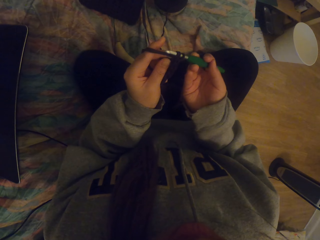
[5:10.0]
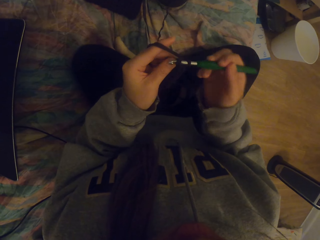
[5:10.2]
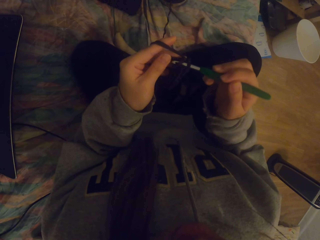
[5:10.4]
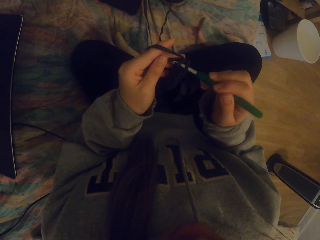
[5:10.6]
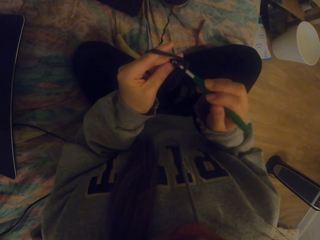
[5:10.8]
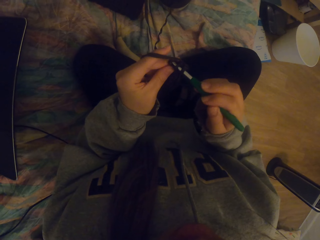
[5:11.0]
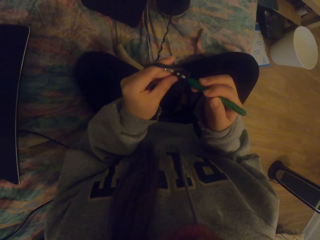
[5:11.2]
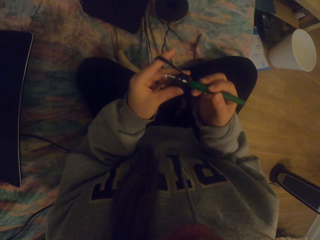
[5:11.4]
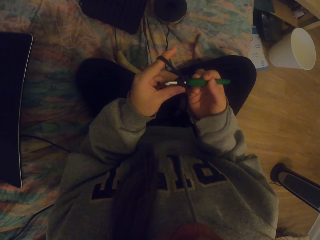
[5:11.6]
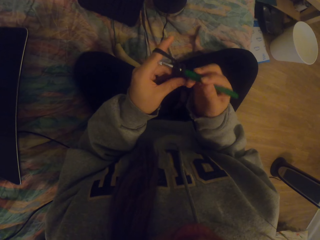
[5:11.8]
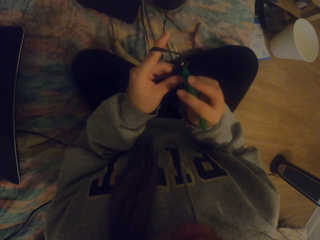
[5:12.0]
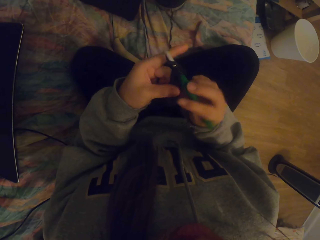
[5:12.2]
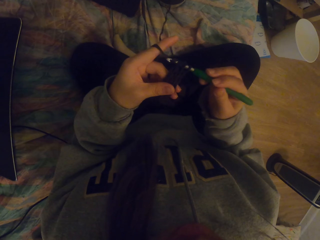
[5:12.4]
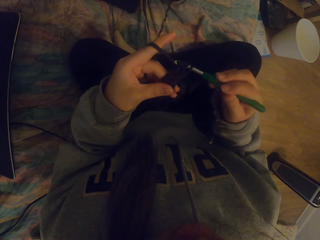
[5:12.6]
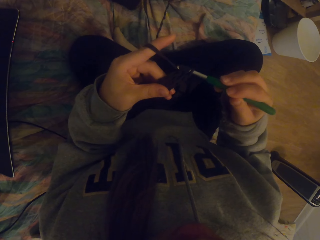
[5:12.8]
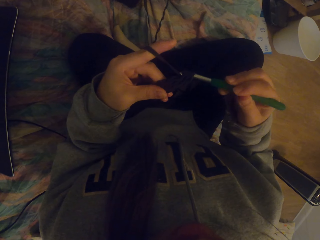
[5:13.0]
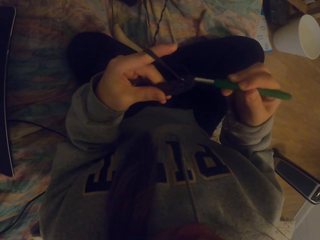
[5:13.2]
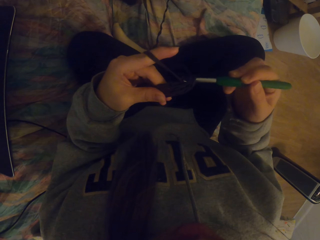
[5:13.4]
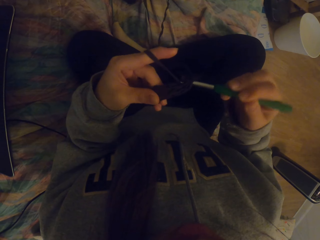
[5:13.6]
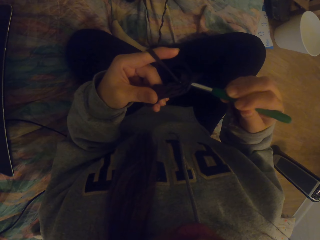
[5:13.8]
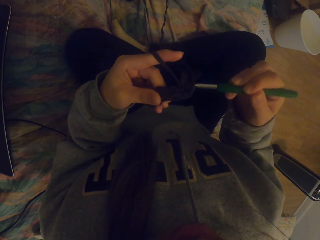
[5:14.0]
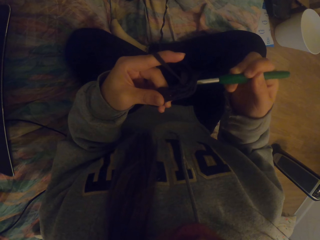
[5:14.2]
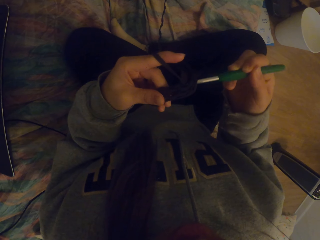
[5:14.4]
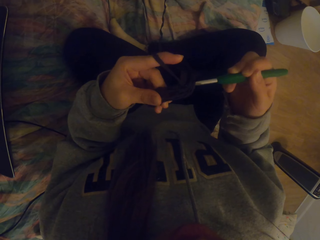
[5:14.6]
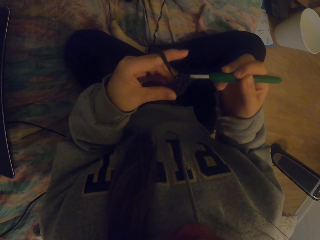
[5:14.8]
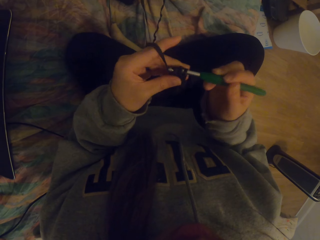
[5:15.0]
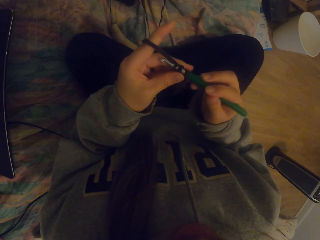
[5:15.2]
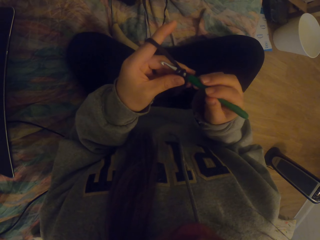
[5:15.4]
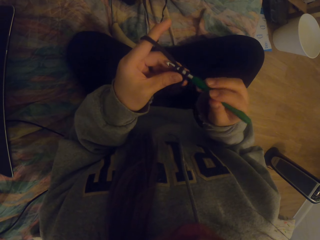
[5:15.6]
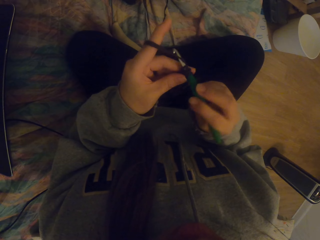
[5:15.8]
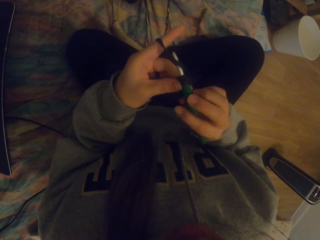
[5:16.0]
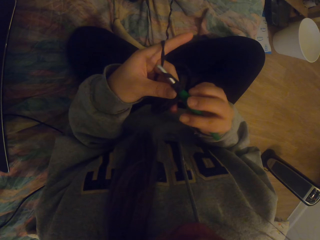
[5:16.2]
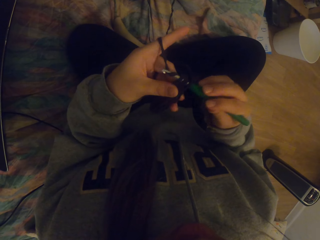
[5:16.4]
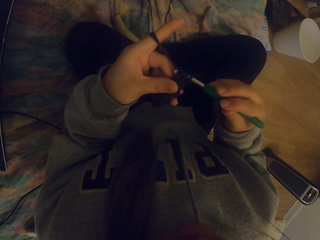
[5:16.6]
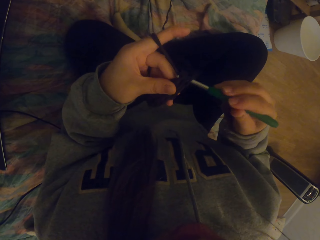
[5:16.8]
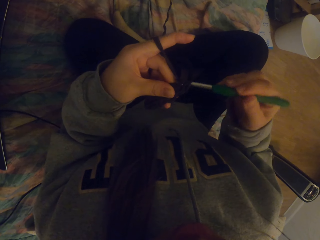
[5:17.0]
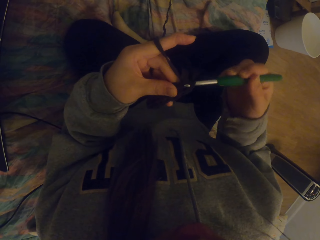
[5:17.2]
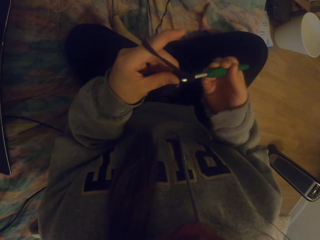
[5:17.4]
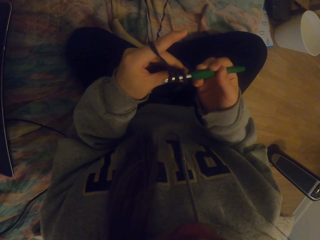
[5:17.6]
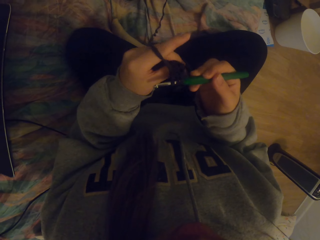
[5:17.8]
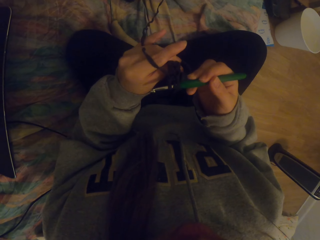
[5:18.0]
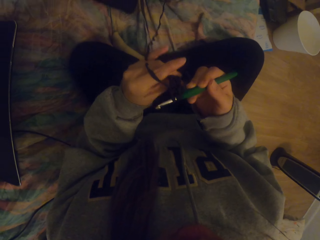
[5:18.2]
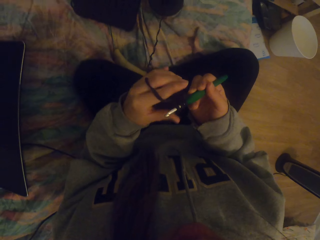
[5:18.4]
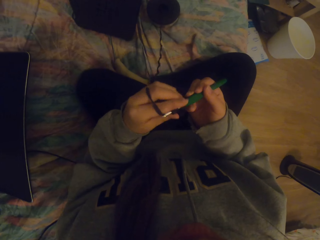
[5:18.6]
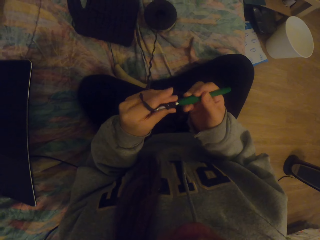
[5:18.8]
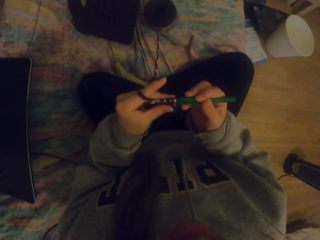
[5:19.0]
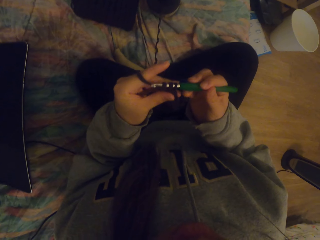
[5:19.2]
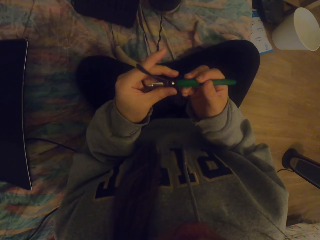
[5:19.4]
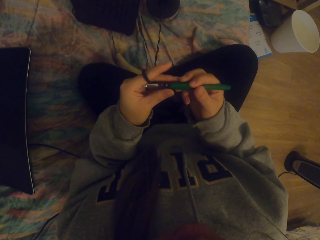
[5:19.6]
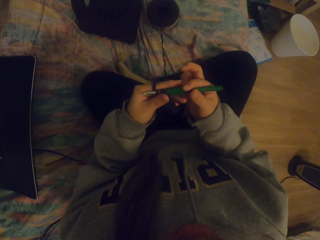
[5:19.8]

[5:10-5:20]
The camera wearer straightens the crochet.

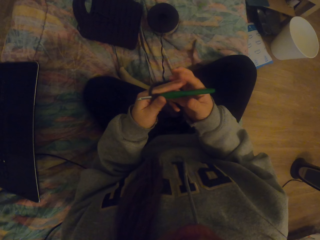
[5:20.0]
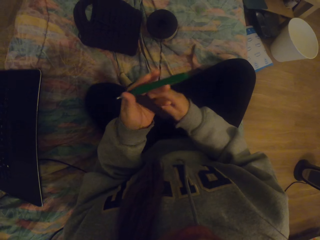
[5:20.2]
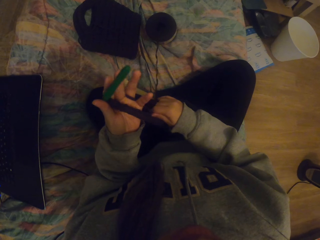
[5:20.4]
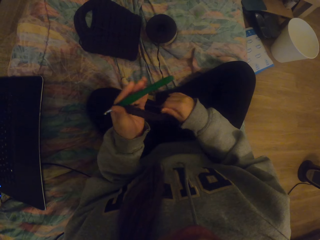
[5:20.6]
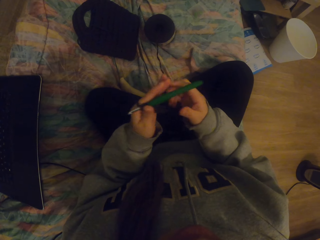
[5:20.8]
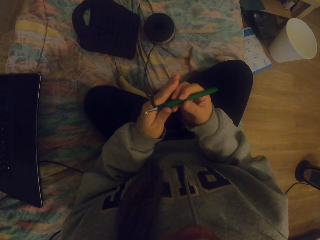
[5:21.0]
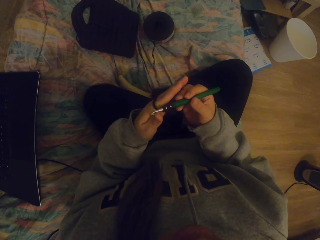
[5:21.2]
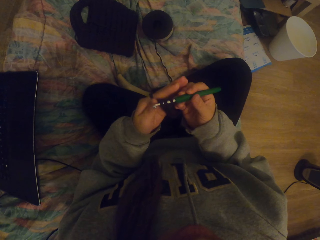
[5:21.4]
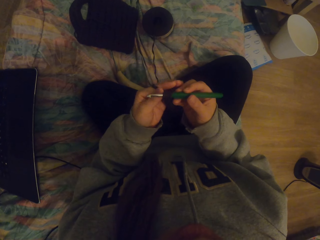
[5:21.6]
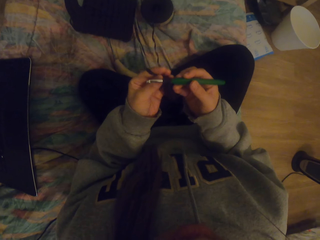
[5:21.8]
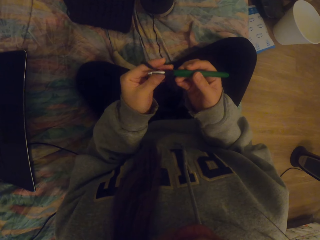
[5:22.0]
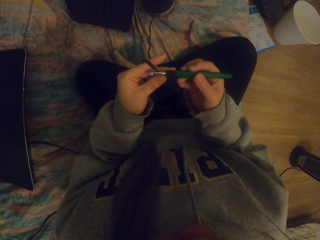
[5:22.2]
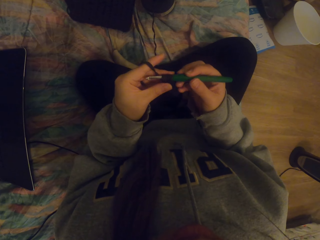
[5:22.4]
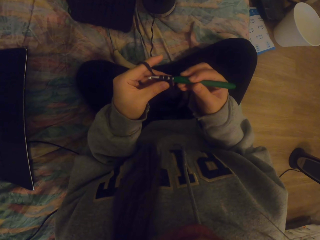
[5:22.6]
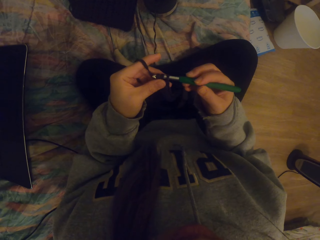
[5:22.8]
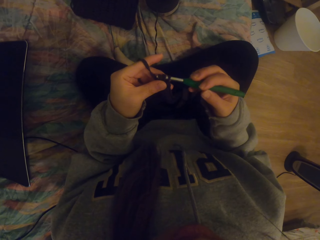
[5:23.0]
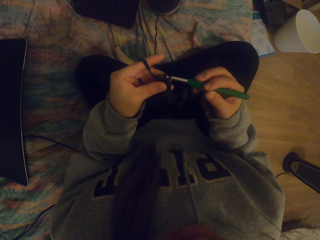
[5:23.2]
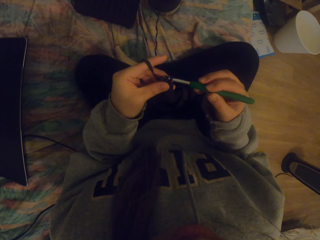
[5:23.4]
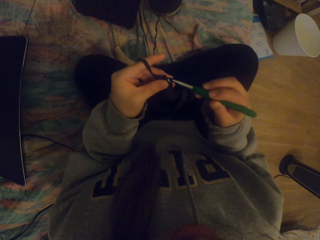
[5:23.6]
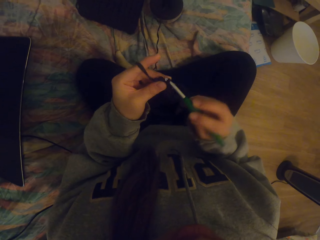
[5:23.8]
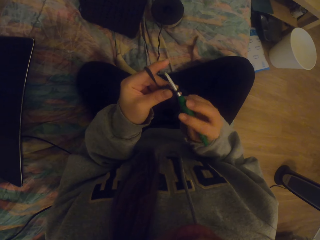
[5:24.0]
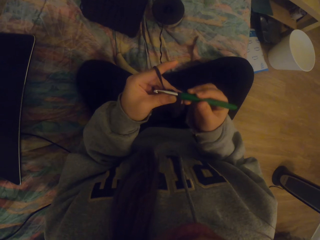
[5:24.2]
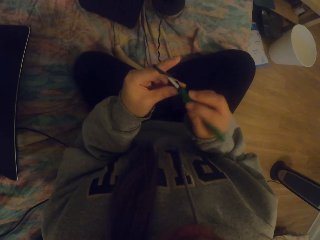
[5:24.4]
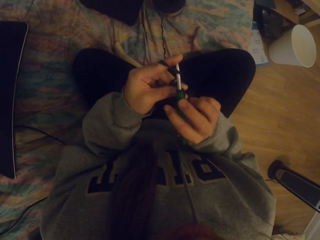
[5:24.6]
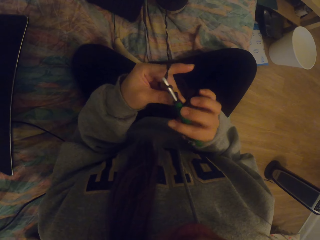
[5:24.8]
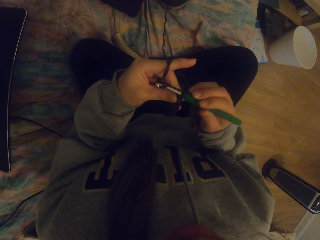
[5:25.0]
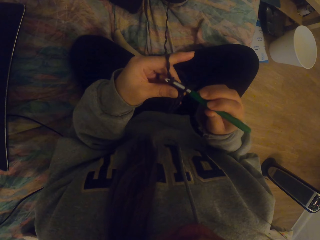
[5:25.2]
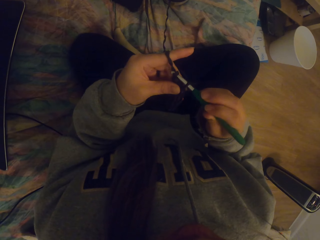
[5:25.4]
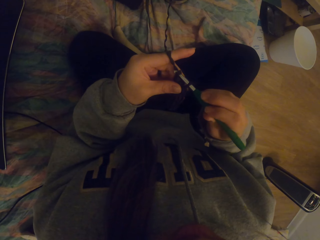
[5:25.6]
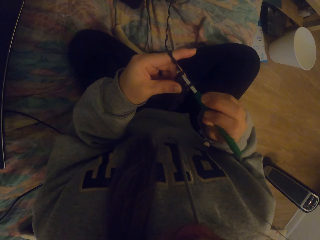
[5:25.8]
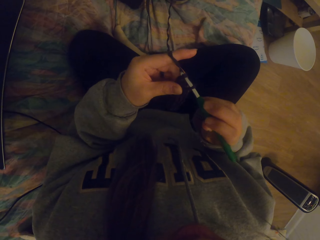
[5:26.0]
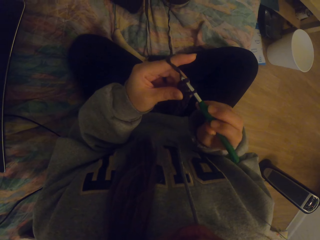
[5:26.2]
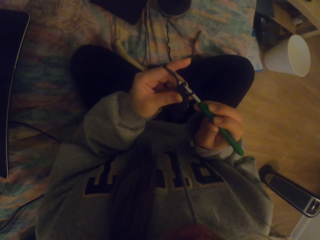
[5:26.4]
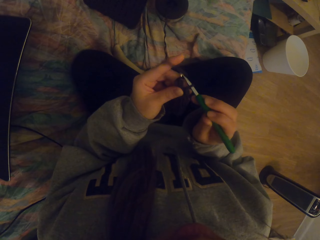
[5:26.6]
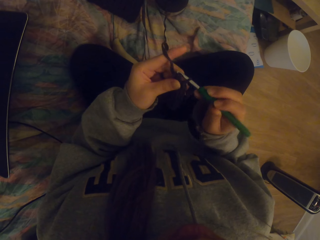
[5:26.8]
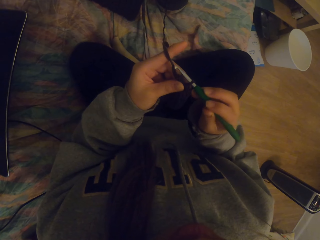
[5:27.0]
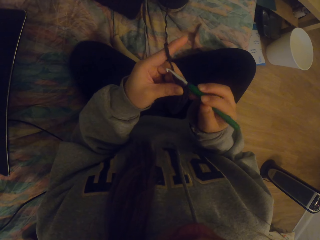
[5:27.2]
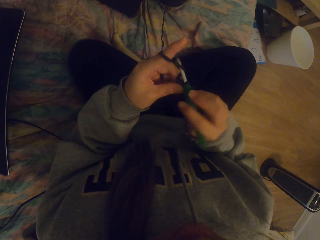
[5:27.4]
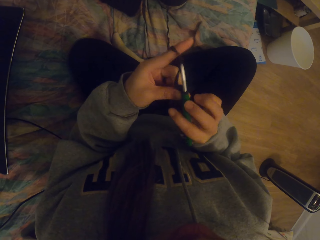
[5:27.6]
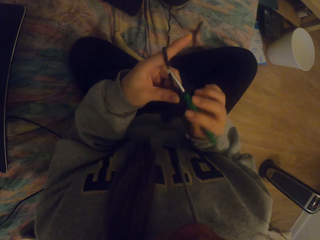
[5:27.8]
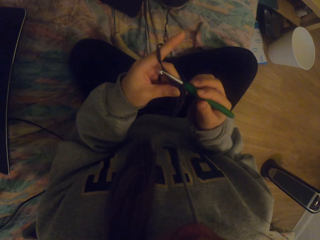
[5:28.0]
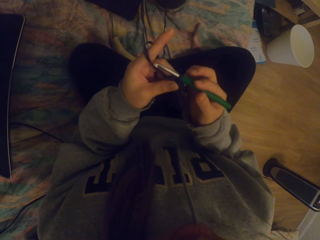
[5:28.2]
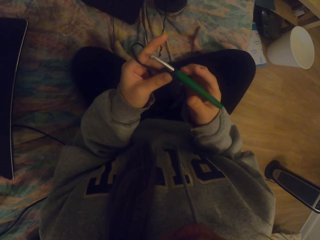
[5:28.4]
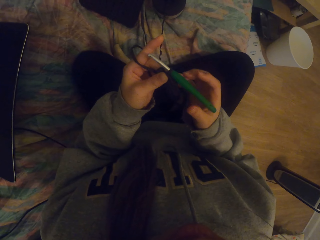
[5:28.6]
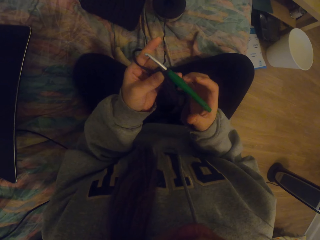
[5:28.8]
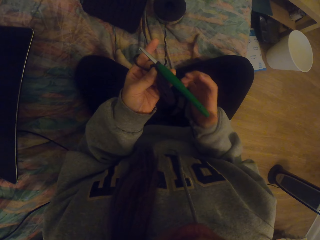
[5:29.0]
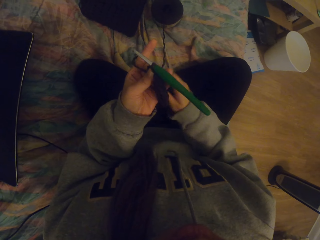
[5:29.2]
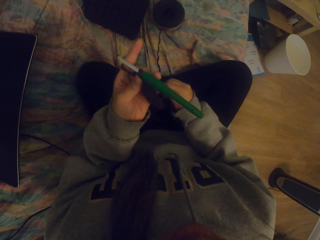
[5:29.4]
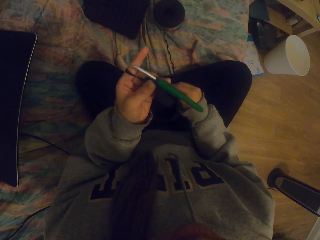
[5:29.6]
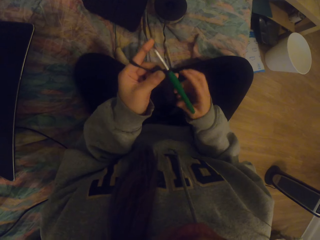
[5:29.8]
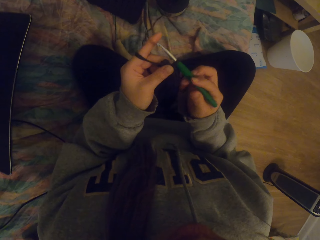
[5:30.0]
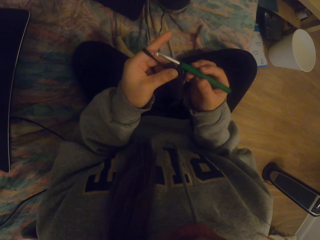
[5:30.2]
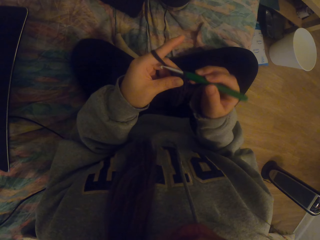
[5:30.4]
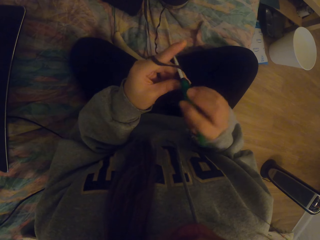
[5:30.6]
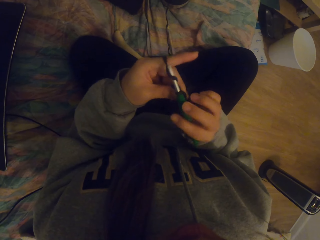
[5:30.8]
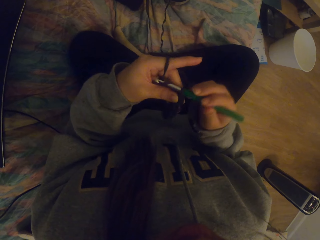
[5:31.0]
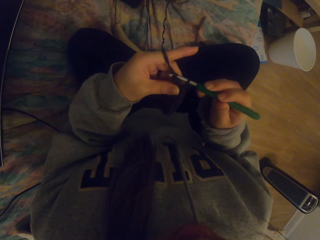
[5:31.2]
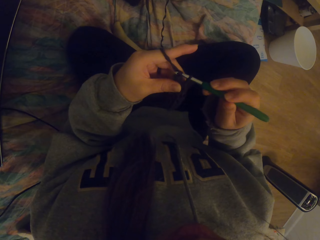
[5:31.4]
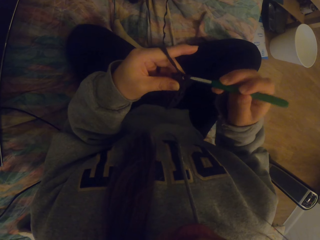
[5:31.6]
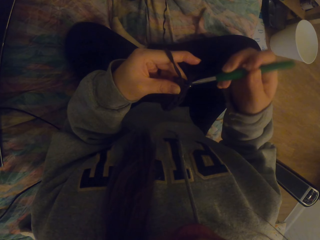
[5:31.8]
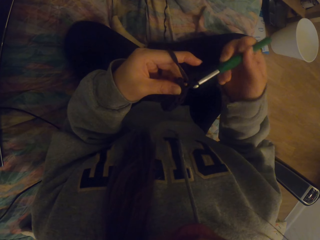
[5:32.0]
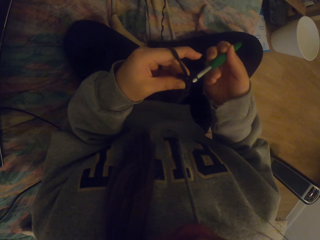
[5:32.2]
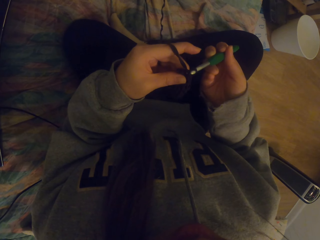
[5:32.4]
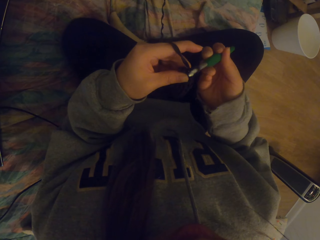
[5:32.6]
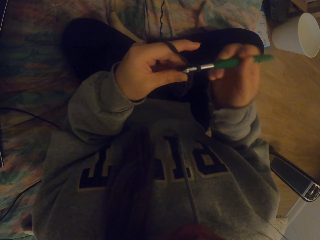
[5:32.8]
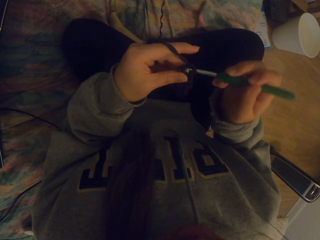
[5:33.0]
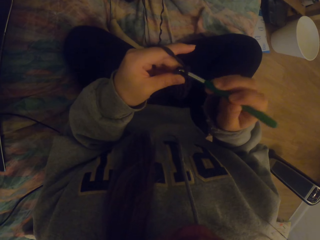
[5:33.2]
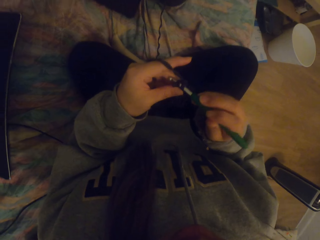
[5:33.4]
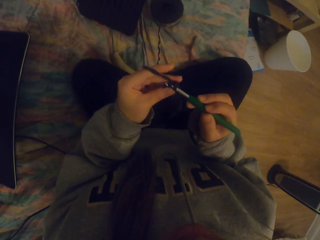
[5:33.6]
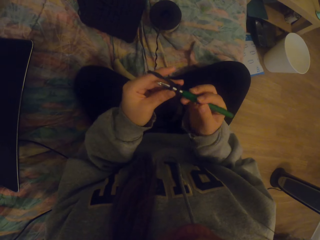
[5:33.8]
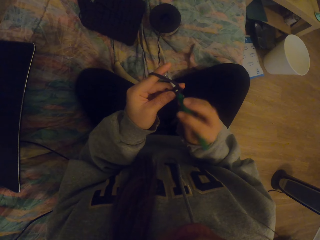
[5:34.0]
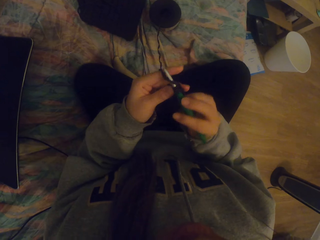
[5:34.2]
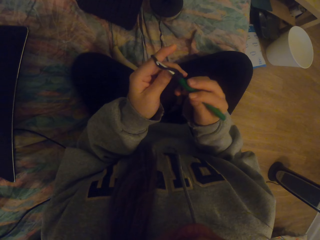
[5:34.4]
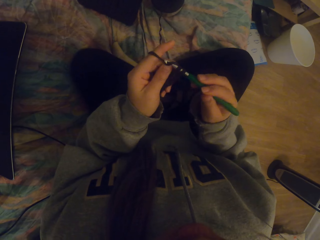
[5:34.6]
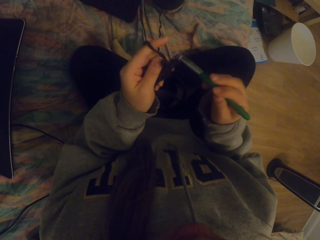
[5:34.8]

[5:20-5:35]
The camera wearer holds thread. They crochet fabric with a crochet hook. They straighten the crochet or thread. They crochet the fabric with the crochet hook.
